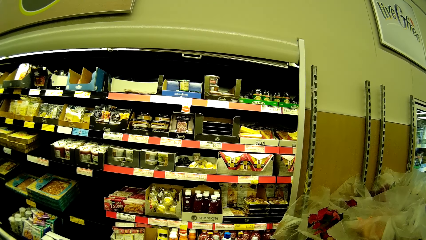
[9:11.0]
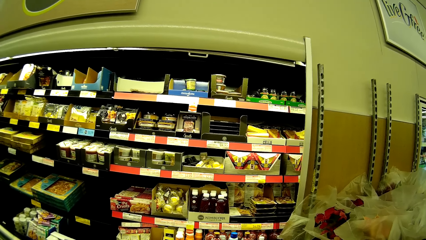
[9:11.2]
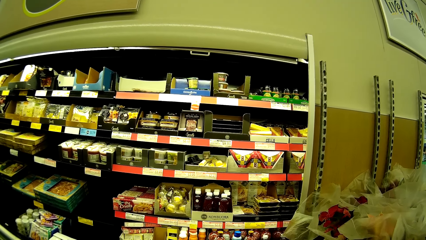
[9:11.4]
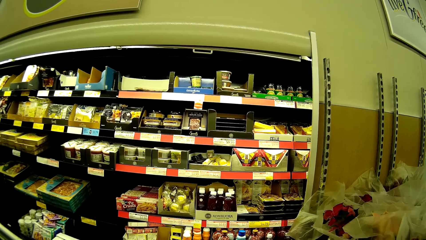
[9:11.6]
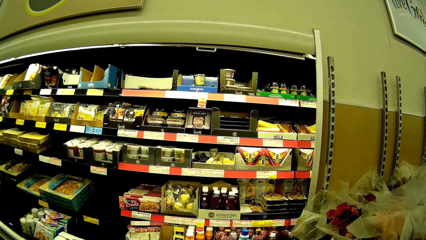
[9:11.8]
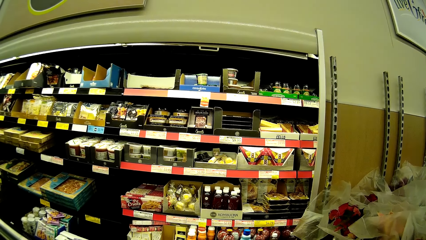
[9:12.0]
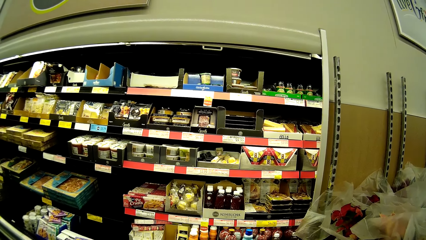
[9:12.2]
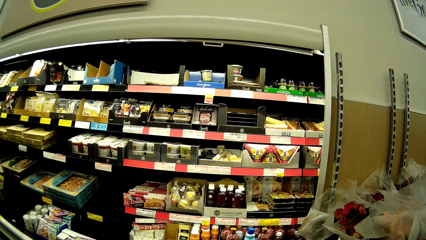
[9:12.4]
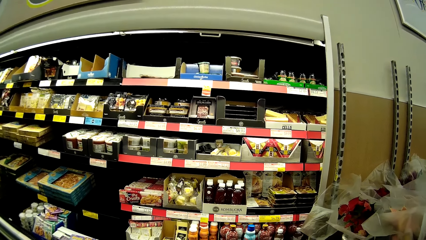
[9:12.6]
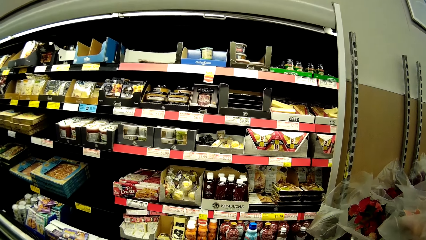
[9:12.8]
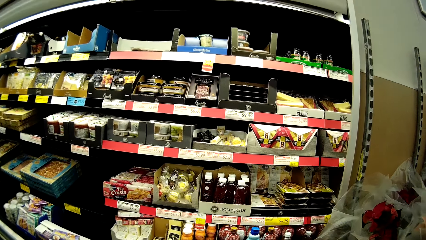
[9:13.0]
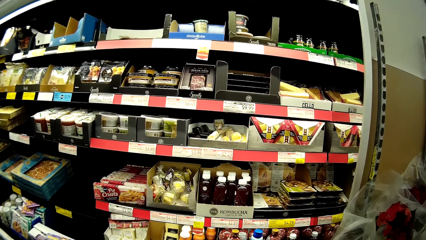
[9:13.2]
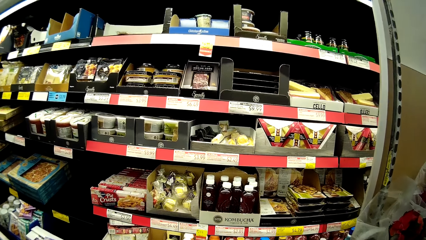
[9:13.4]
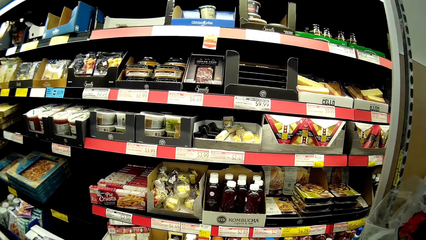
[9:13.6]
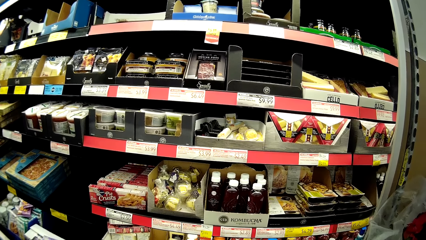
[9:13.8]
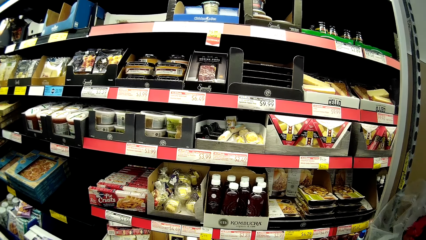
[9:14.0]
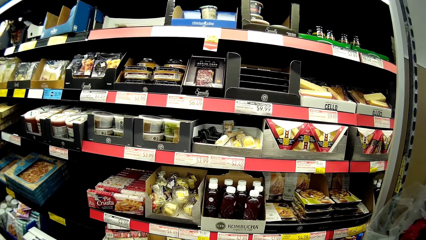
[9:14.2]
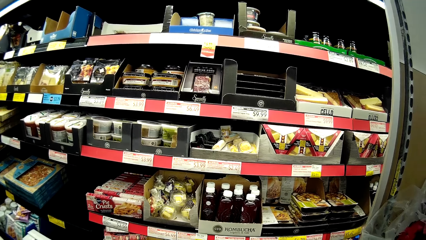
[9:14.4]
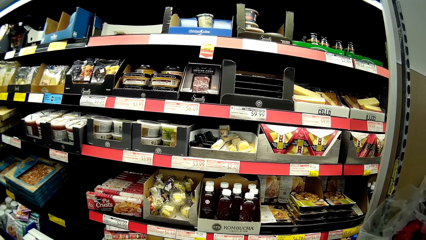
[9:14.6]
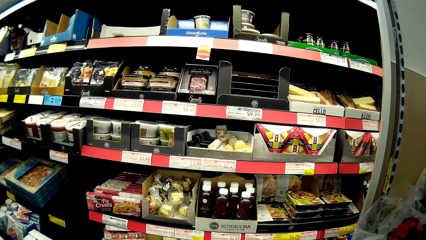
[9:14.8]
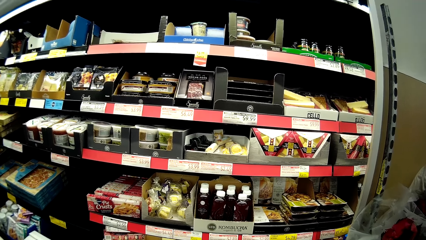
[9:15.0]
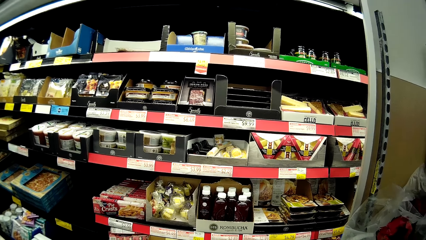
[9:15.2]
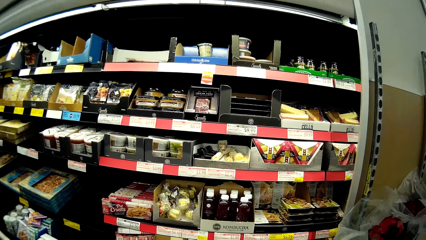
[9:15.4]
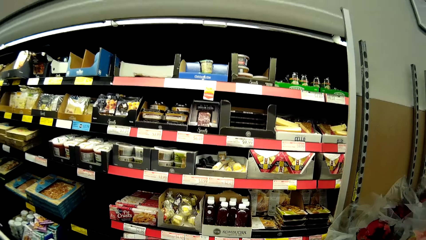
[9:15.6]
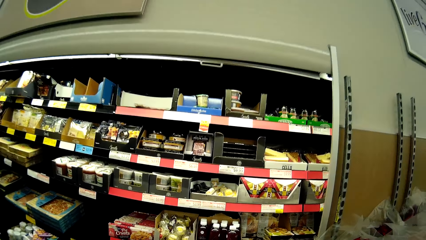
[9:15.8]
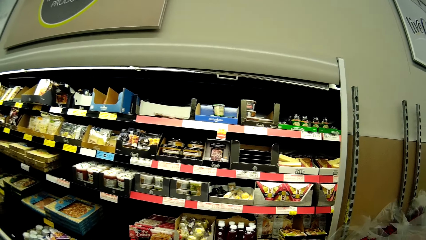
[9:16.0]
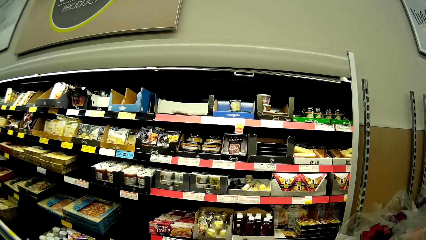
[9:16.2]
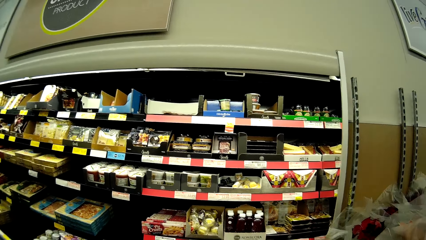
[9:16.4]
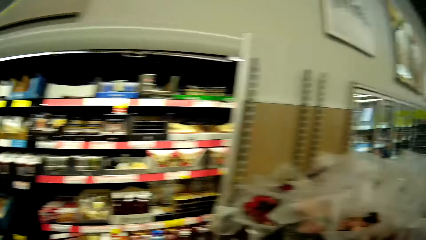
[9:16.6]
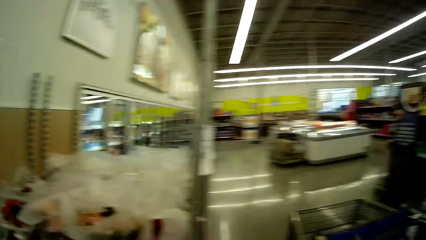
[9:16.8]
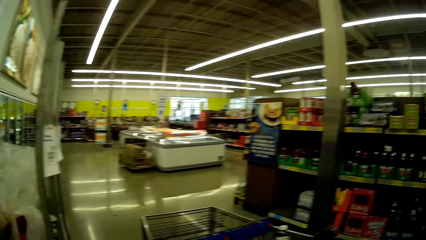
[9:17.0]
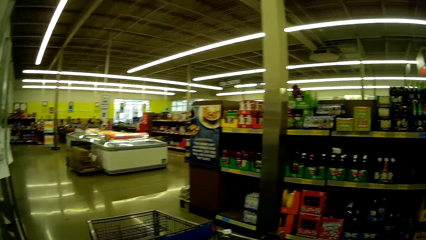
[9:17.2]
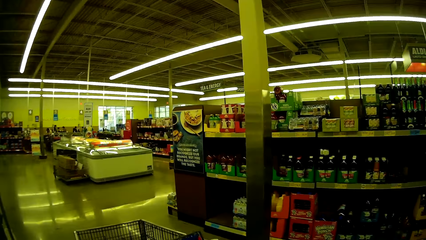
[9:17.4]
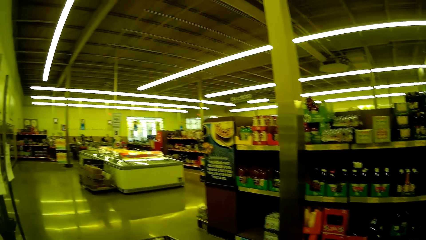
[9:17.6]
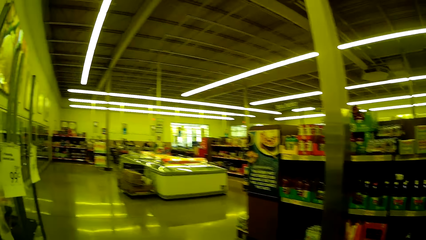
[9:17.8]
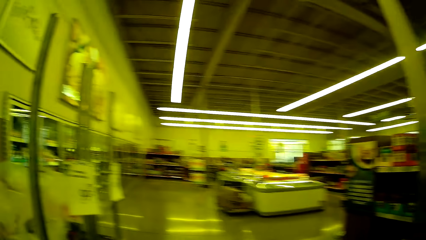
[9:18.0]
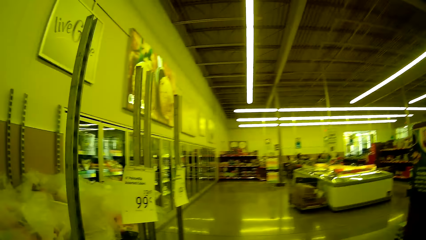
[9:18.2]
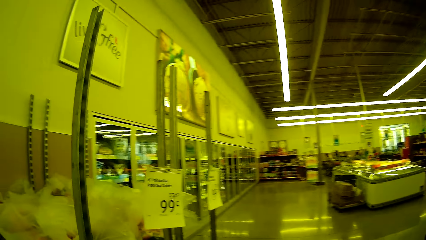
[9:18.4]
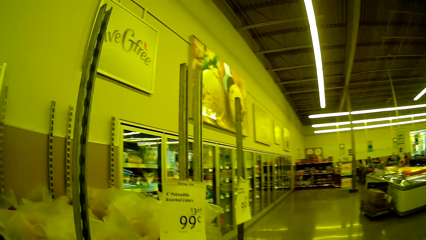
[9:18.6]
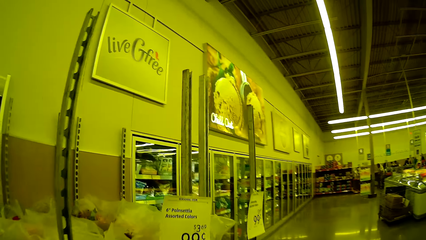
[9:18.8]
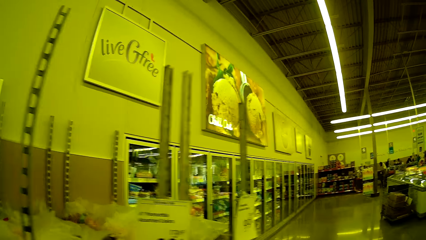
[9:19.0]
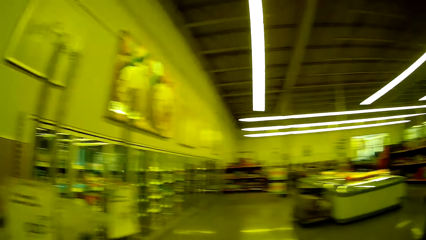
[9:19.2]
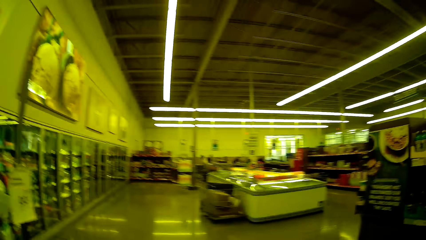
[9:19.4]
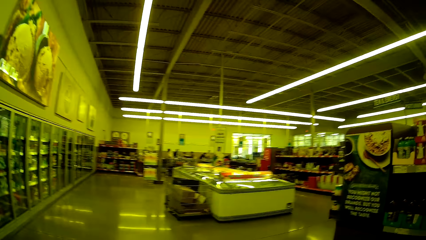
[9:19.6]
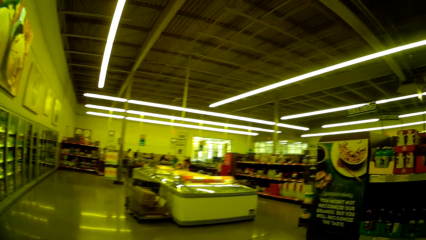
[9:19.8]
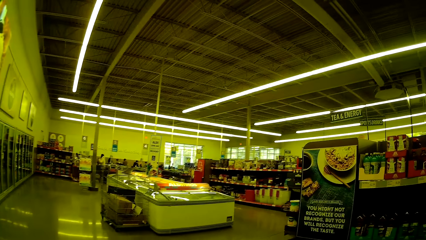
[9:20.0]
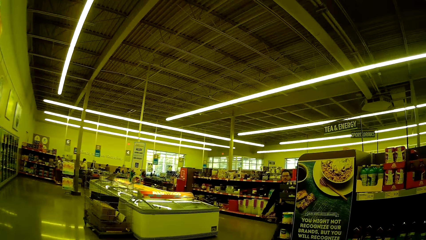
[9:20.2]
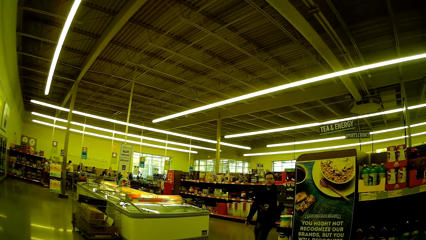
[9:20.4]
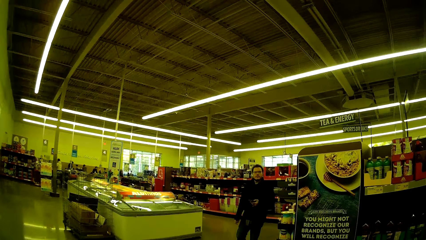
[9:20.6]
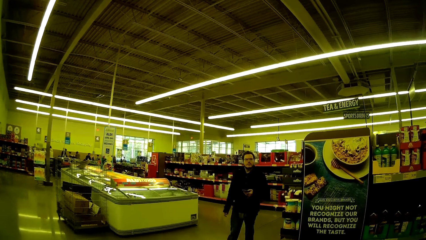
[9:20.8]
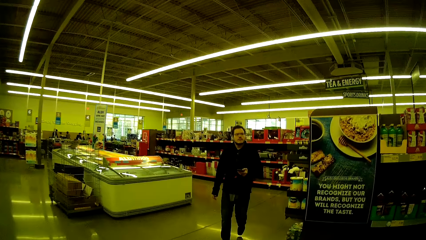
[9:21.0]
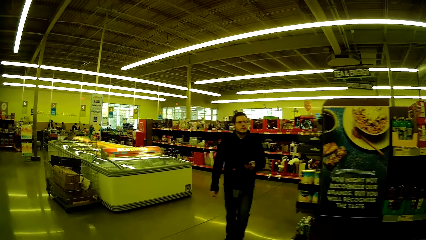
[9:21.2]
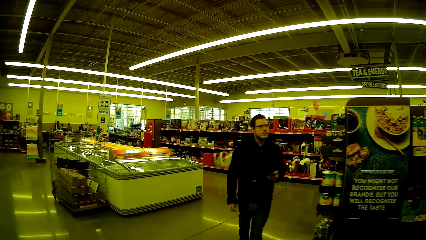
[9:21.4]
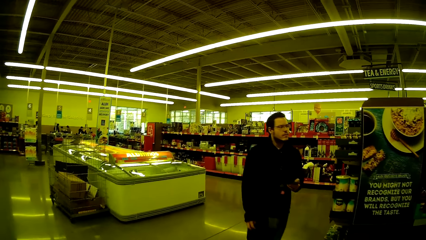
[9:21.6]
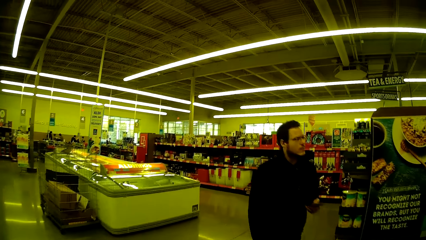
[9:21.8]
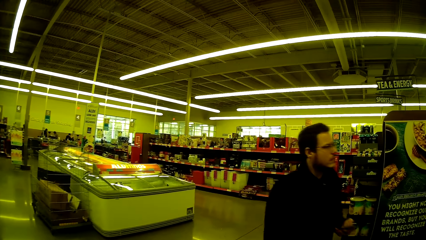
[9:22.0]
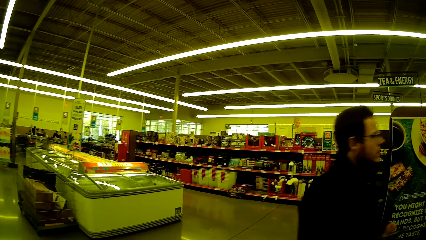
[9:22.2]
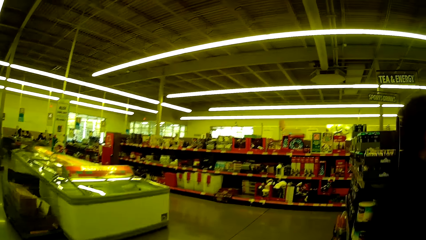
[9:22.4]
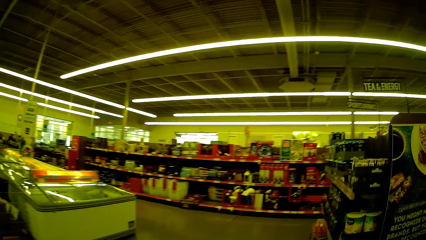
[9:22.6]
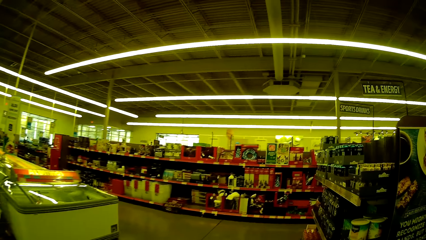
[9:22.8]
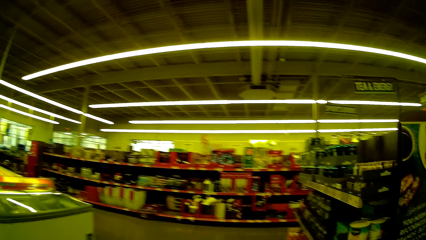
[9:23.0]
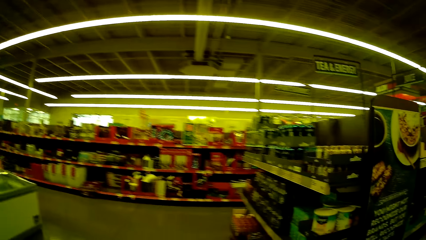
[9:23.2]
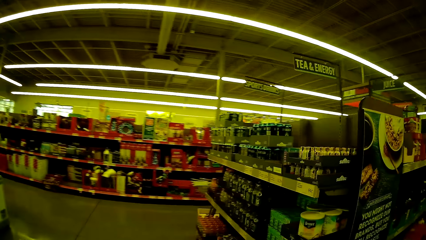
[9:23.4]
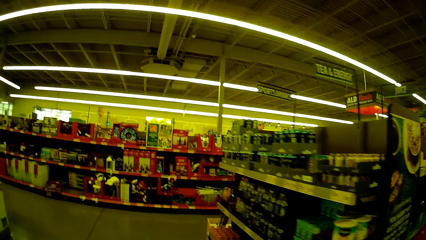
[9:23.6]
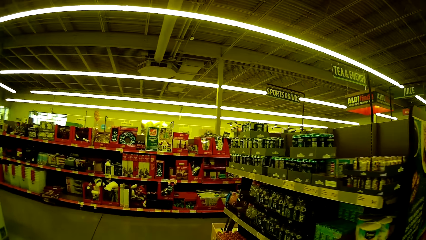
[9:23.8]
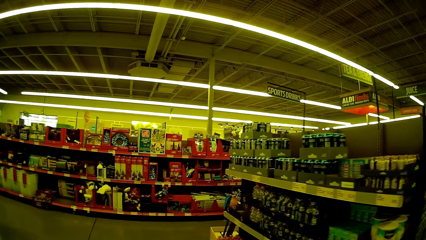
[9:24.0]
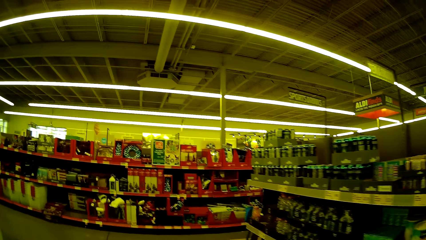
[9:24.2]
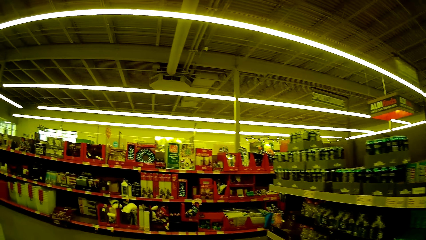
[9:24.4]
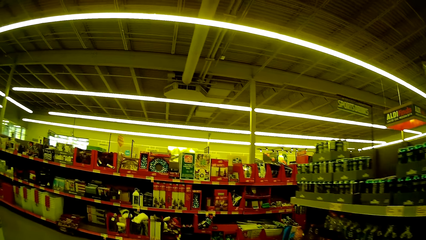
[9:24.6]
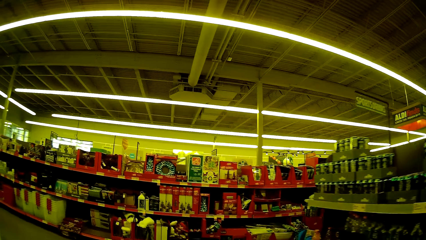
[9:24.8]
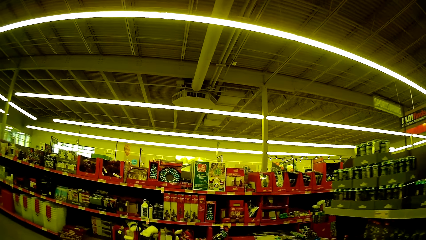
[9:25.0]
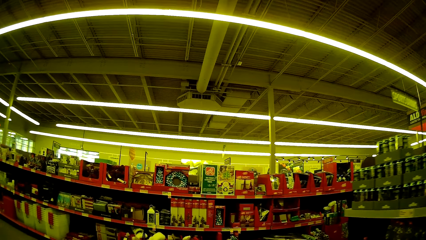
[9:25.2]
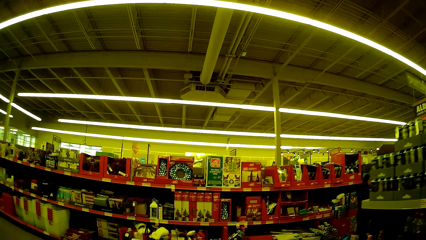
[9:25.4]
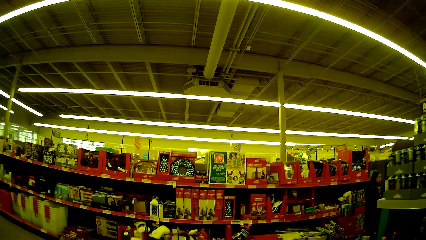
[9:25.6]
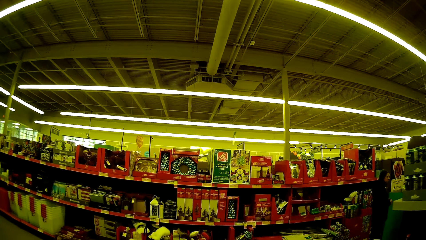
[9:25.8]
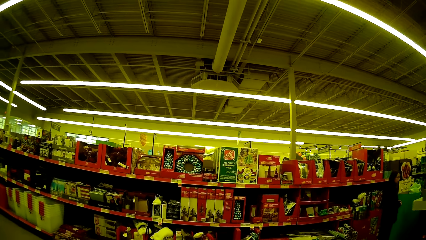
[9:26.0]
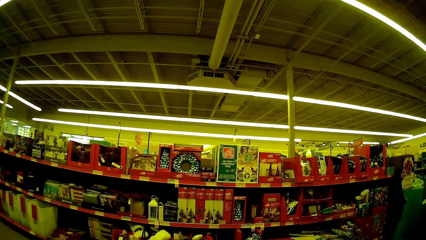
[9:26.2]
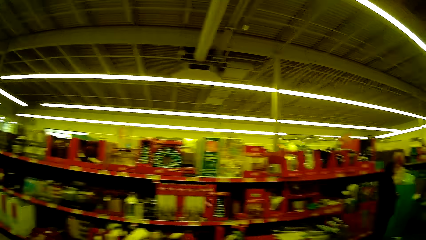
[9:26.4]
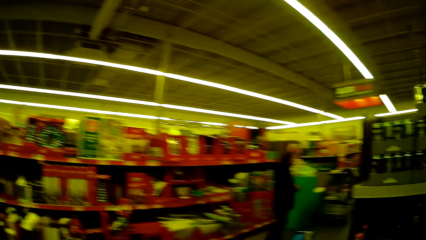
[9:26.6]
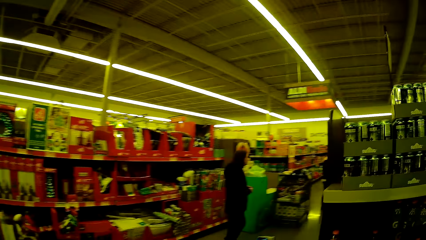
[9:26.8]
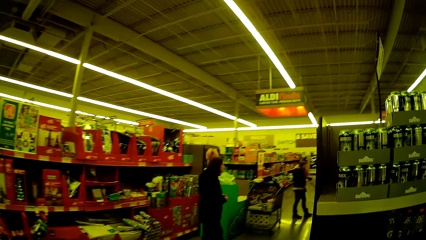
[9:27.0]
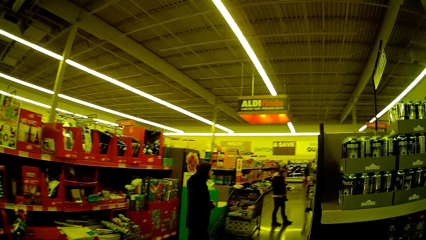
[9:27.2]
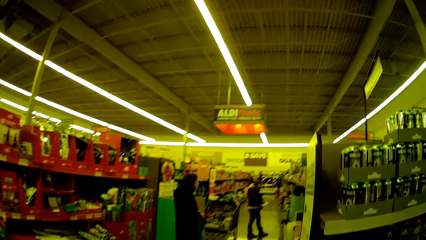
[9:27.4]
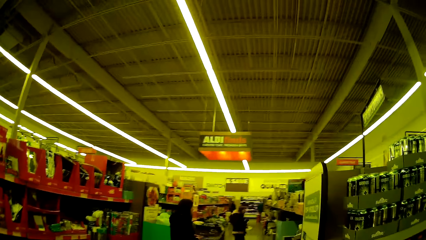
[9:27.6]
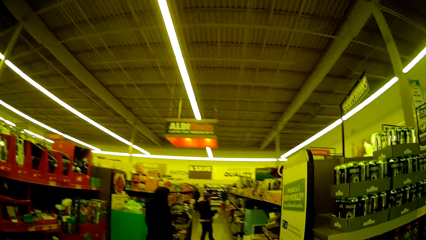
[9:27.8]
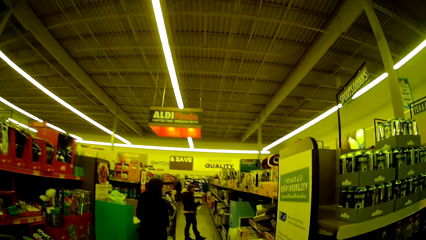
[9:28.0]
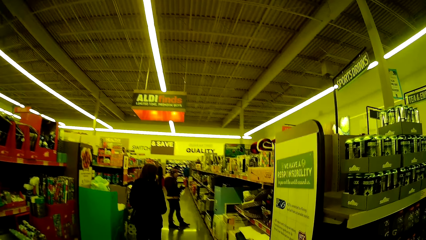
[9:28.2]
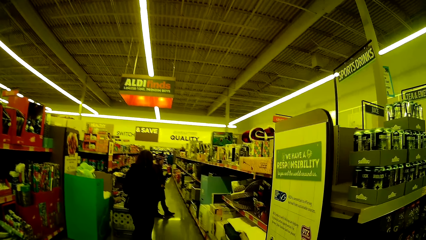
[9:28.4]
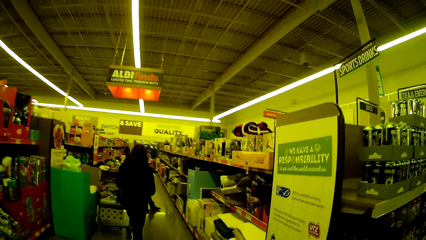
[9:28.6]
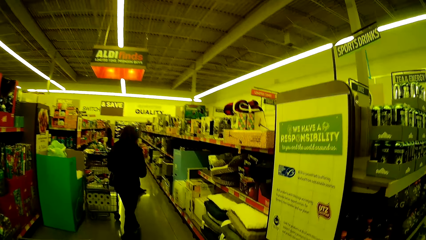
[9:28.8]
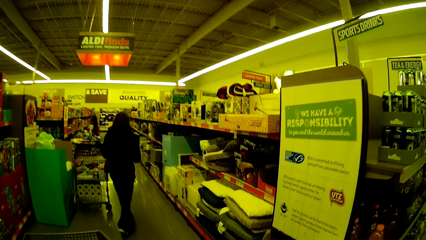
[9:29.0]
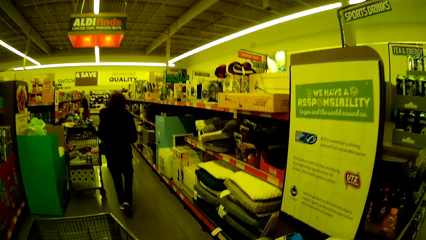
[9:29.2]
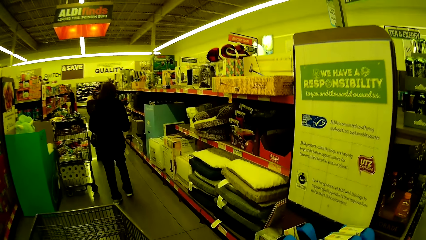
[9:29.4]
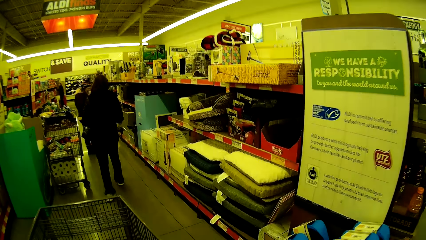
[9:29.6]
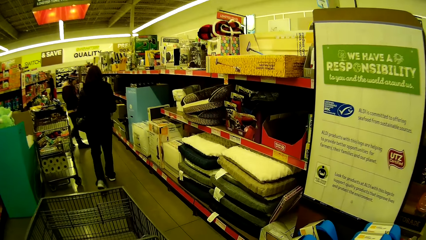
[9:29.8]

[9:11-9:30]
The camera wearer walks in the supermarket. They walk in the supermarket and push a trolley. A man walks in the supermarket. A lady walks in the supermarket. Another man walks in the supermarket.
